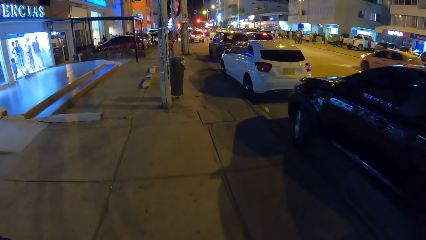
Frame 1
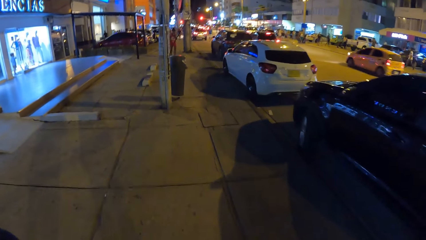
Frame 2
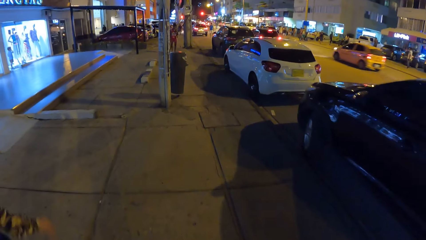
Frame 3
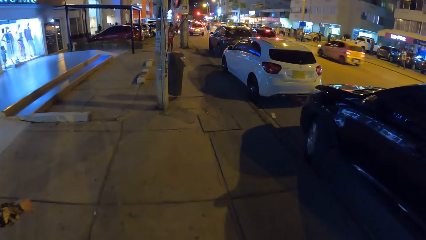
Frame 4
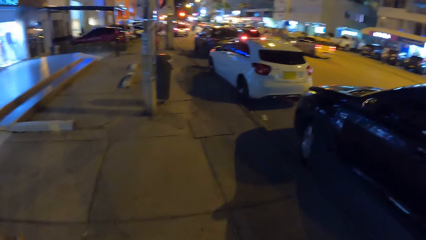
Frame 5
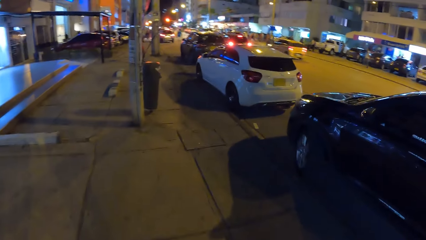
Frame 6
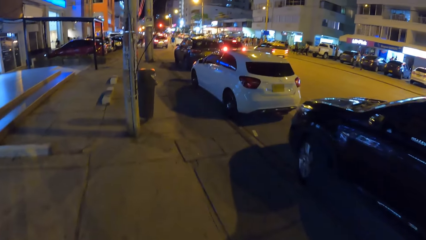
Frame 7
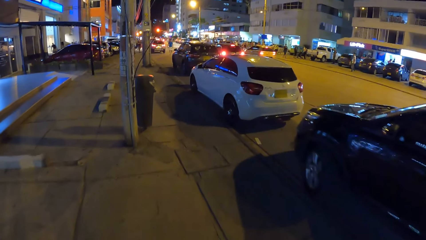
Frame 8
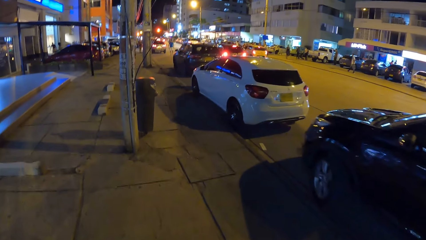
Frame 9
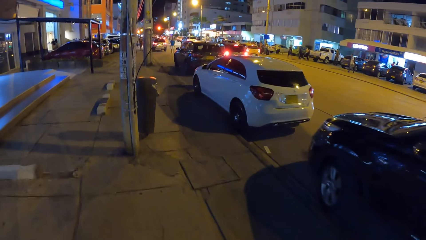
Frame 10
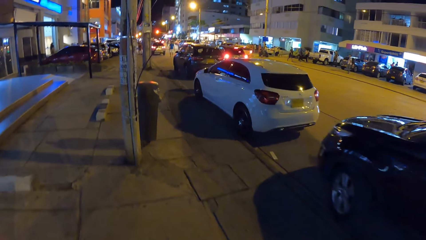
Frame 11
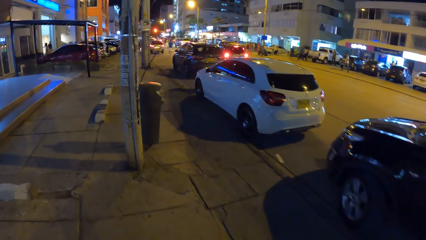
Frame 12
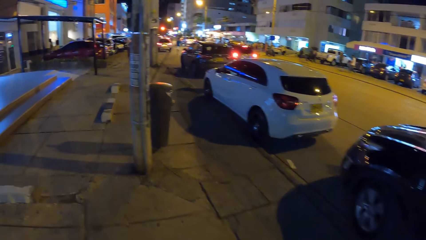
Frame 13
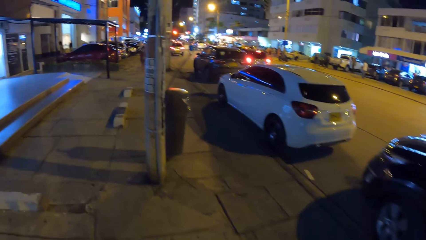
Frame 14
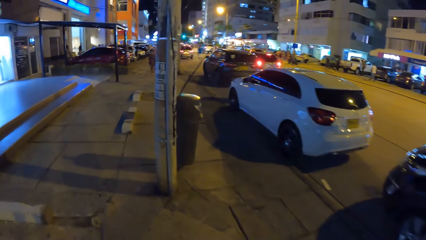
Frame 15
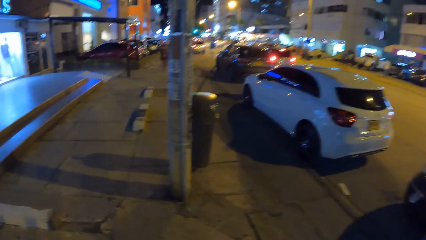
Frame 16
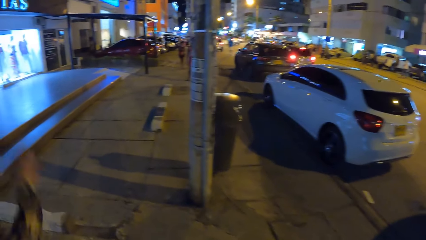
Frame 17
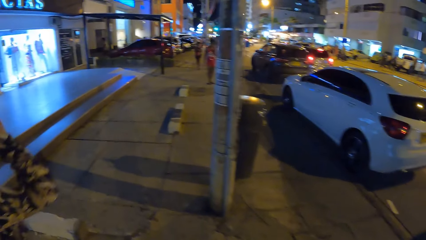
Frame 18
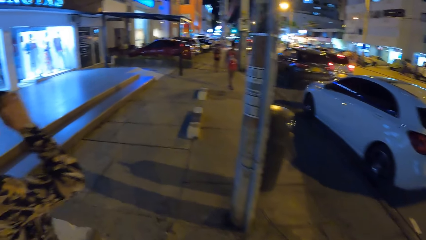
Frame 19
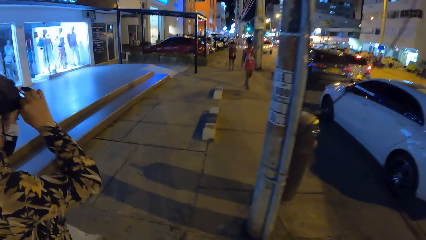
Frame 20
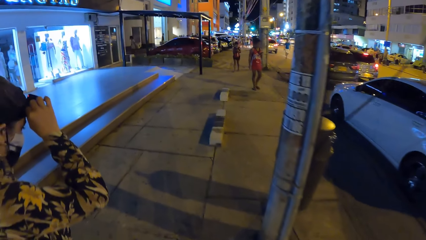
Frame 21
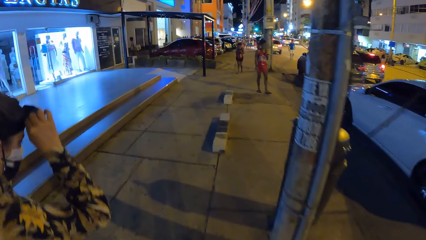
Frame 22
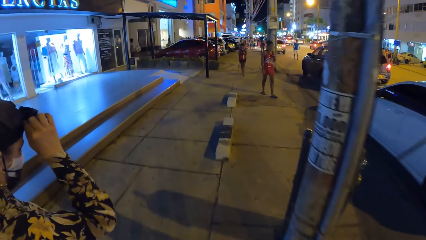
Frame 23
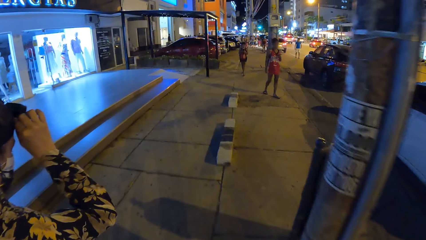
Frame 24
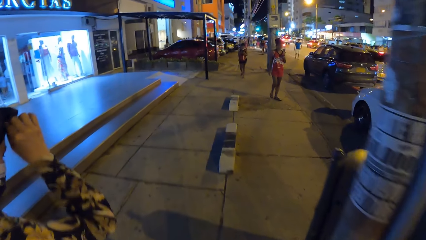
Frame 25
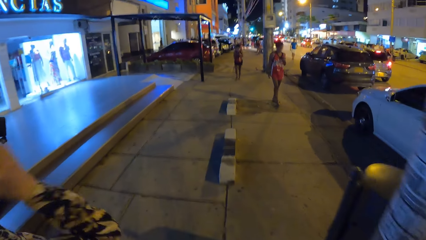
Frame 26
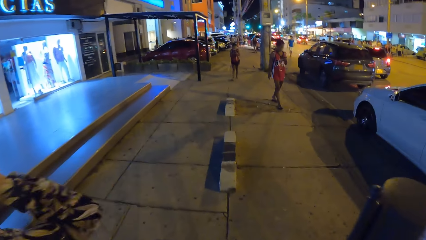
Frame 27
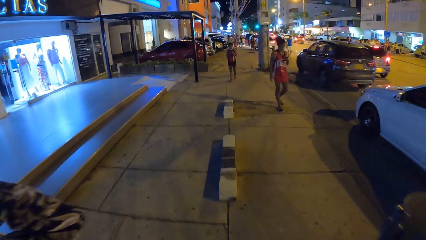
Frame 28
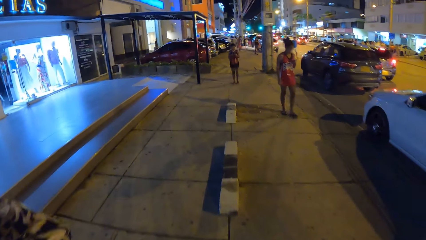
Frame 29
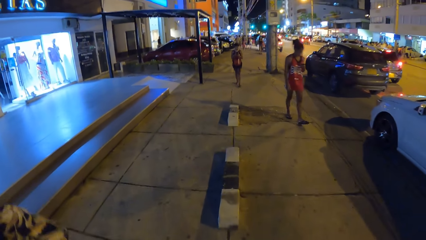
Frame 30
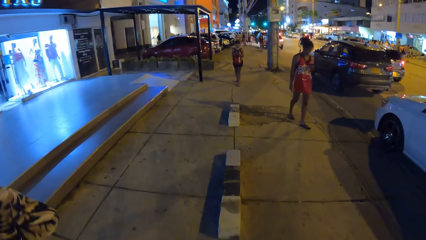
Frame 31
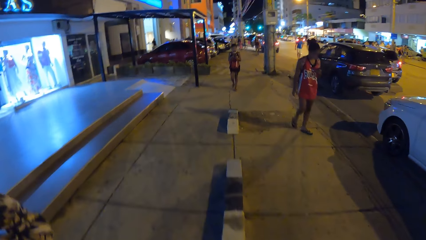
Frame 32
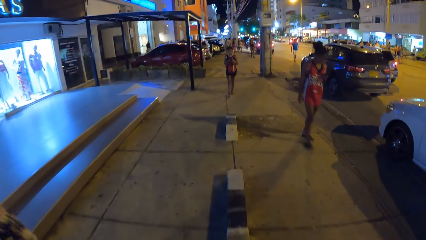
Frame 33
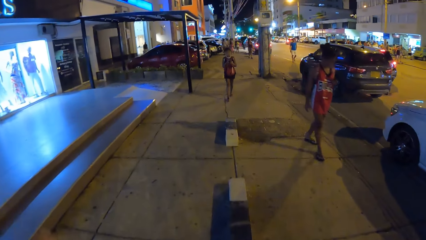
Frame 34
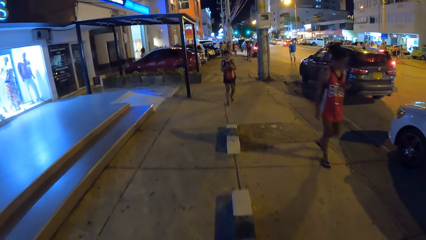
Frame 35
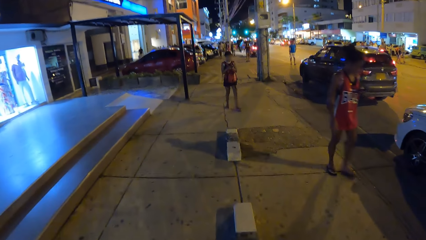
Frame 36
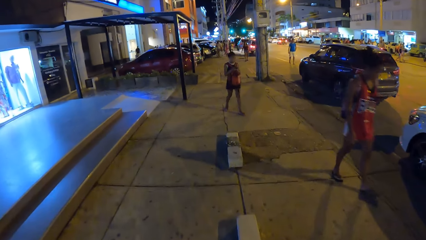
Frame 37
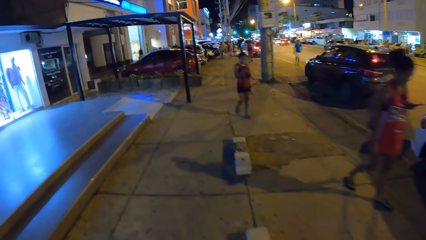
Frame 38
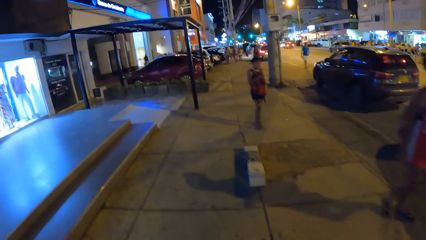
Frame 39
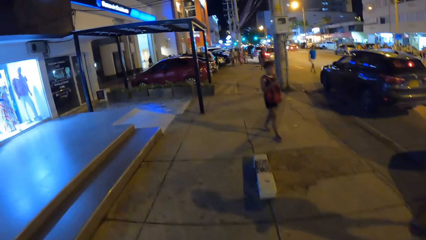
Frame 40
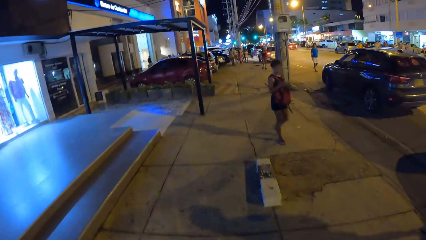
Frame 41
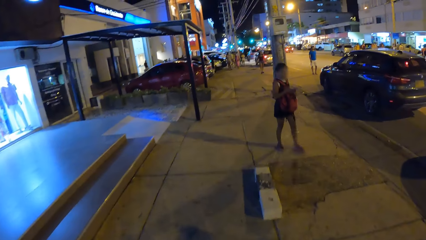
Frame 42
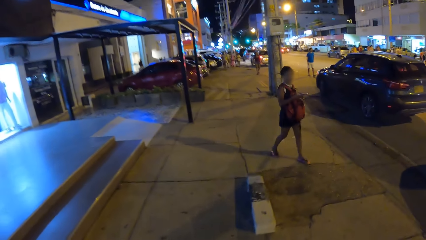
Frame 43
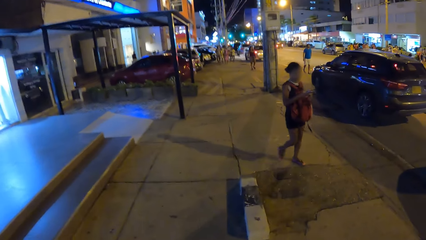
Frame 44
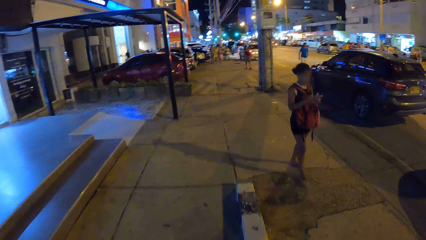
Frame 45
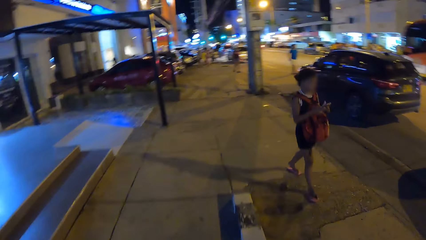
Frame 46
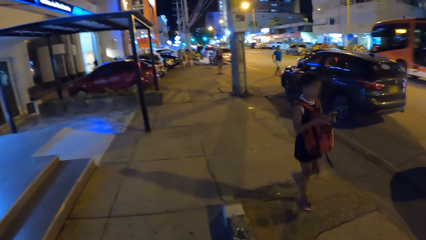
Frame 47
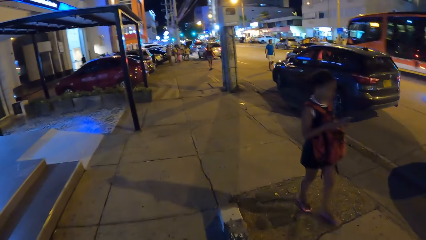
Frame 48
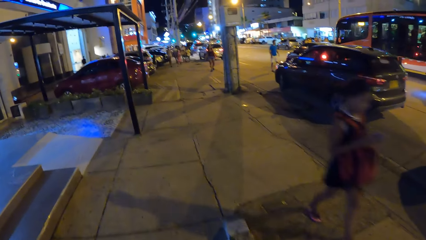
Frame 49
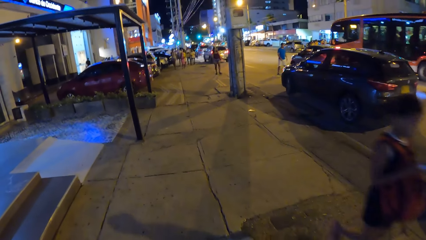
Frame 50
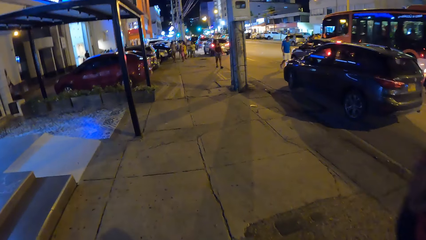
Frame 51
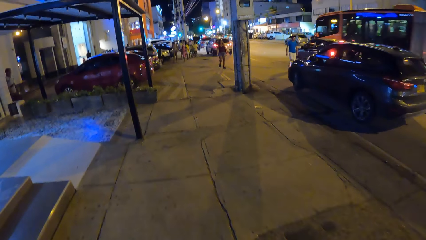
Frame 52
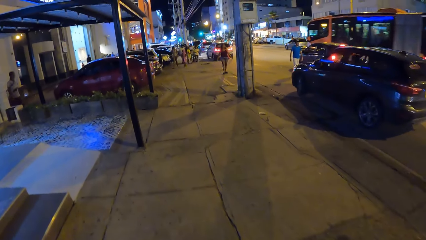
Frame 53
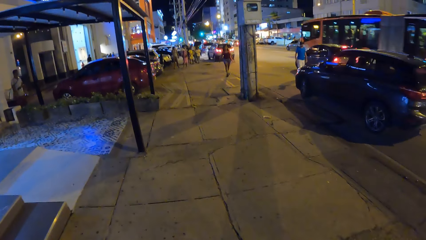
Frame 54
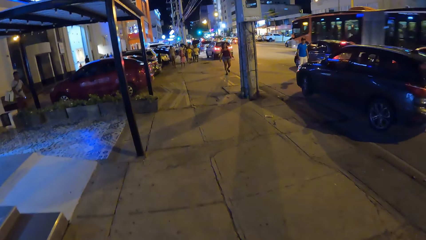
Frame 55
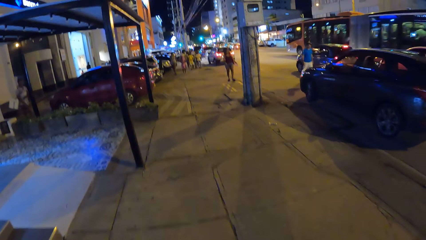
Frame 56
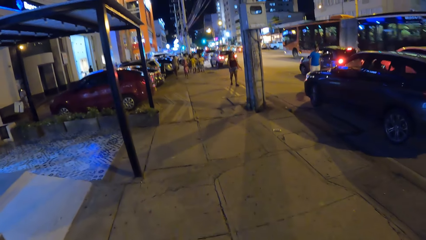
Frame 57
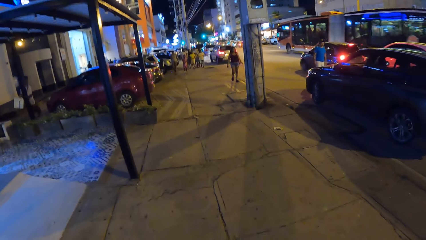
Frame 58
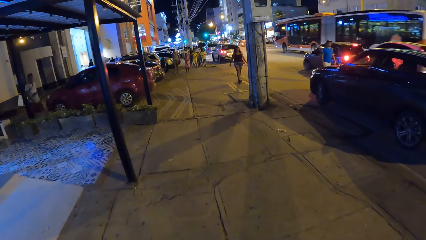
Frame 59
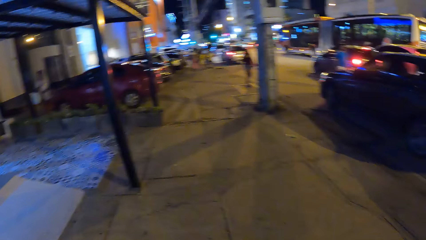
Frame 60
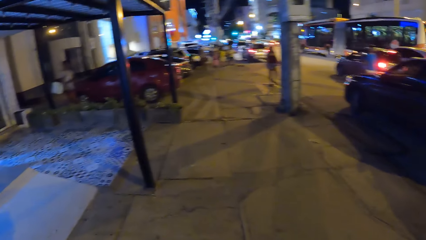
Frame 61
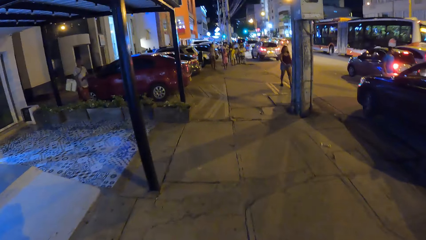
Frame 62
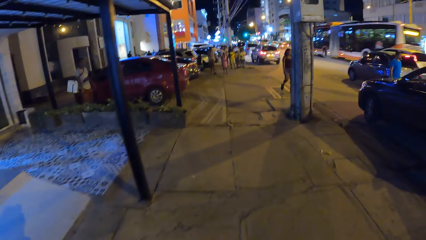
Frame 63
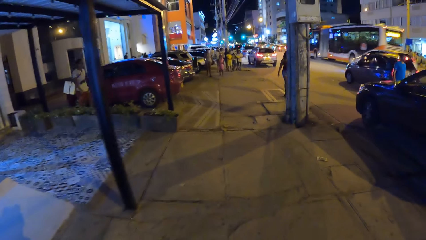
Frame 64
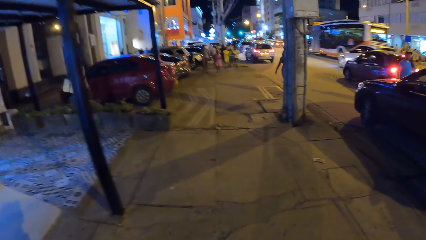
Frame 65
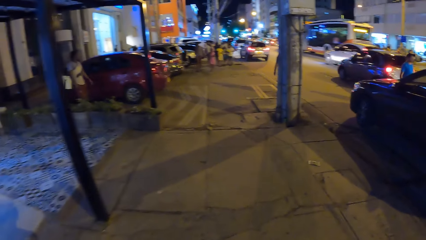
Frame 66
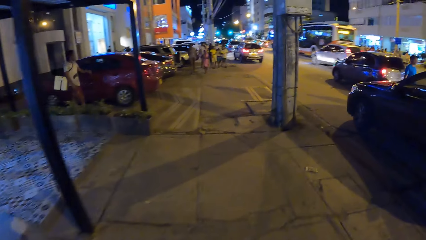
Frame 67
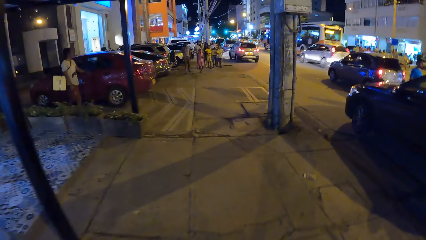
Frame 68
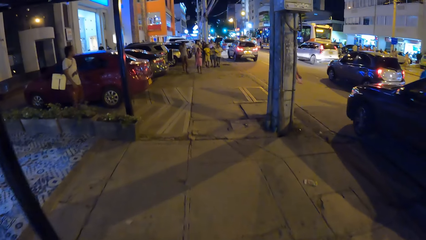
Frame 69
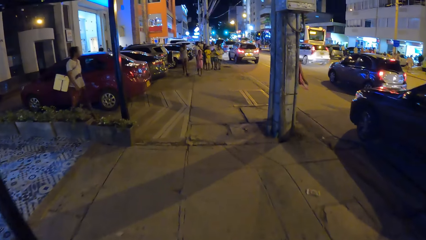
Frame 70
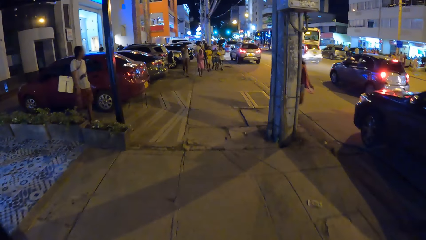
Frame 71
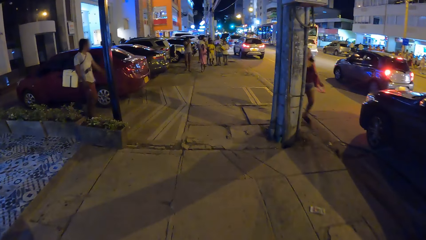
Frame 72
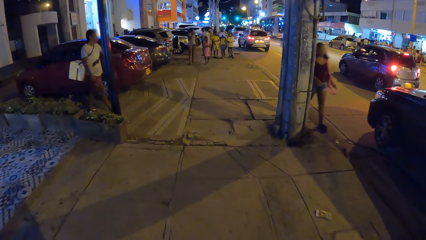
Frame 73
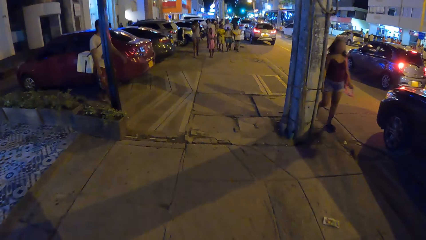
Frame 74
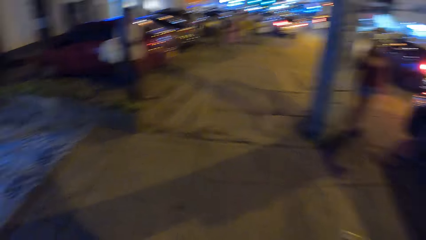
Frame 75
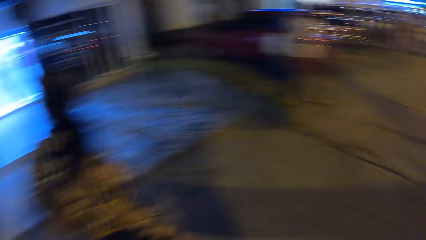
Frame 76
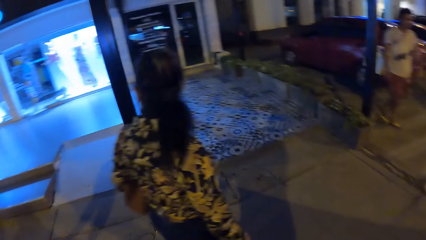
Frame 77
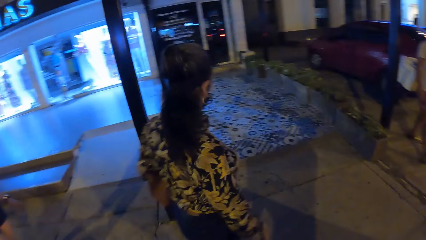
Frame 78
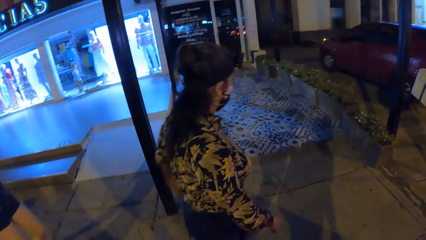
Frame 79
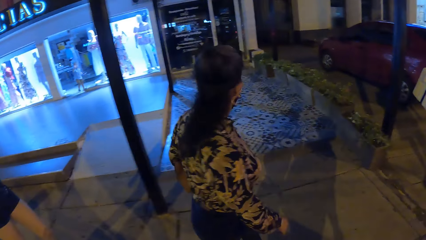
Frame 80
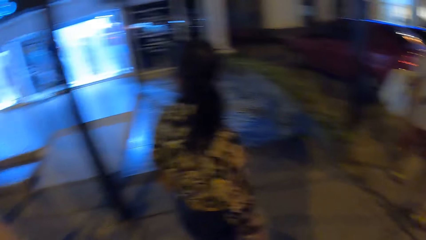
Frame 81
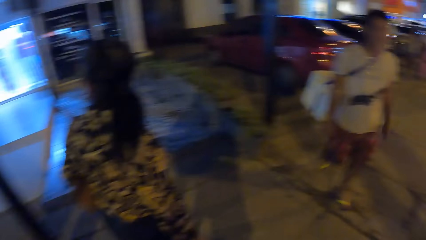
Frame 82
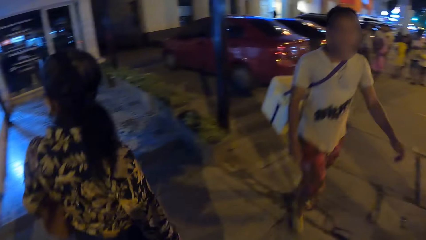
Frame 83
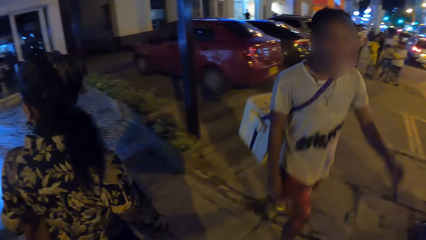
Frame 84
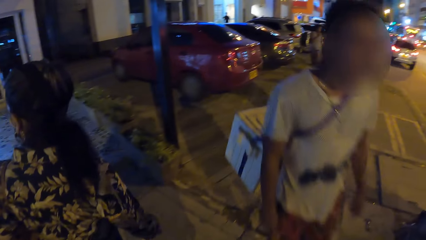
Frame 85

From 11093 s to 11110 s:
A yellow car drives past the camera wearer. The woman adjusts a camera on her head with her right hand. She walks along the pavement. The camera wearer walks along the pavement. An orange bus drives past the camera wearer. A white car drives past the camera wearer. The woman interacts with another woman.
